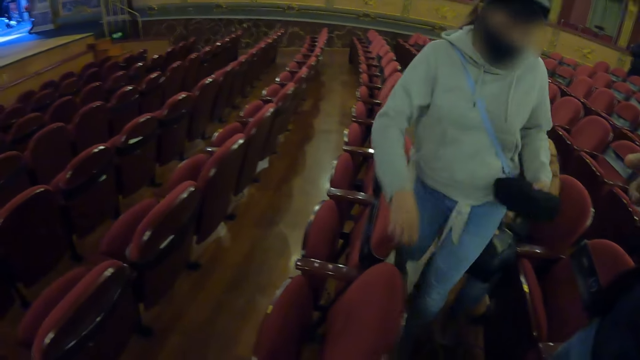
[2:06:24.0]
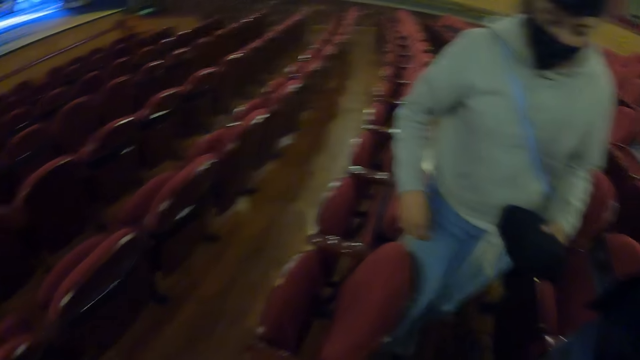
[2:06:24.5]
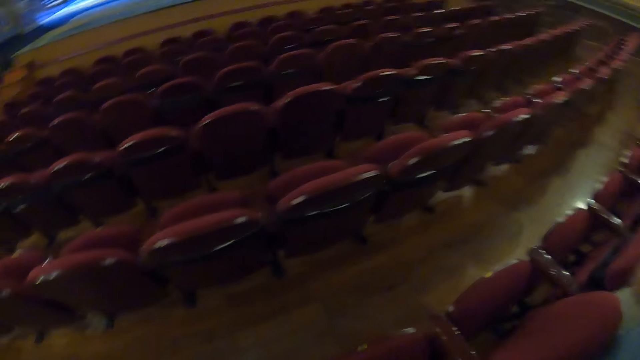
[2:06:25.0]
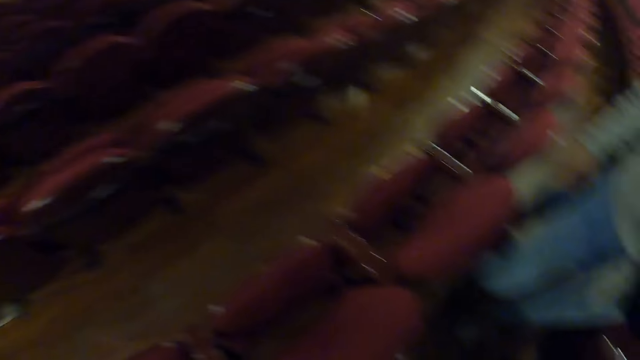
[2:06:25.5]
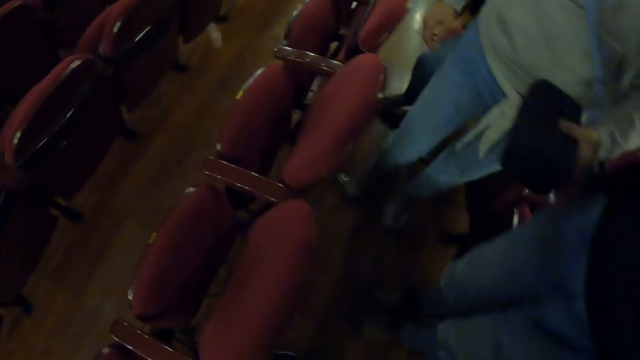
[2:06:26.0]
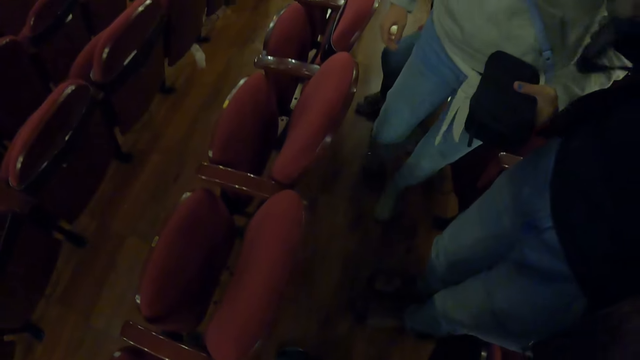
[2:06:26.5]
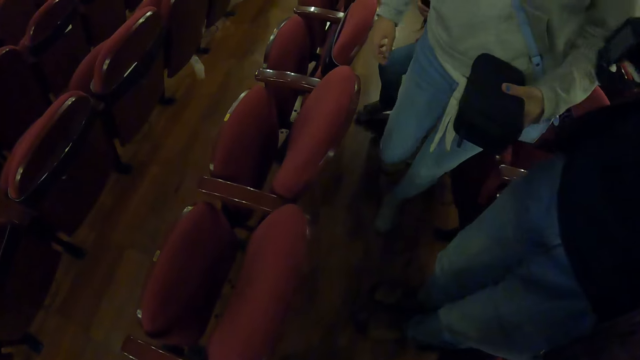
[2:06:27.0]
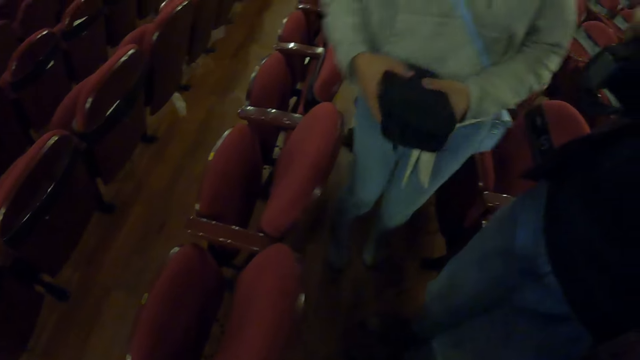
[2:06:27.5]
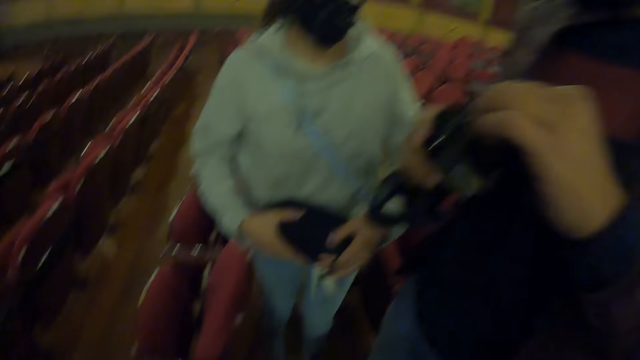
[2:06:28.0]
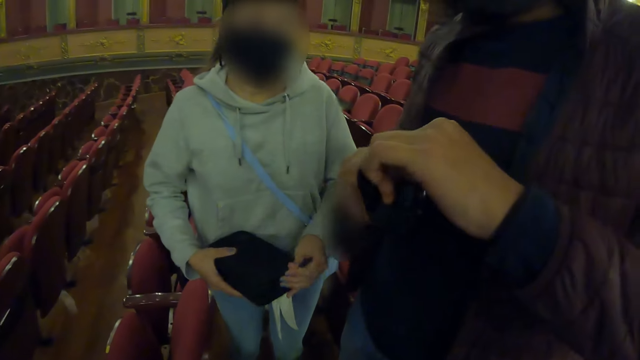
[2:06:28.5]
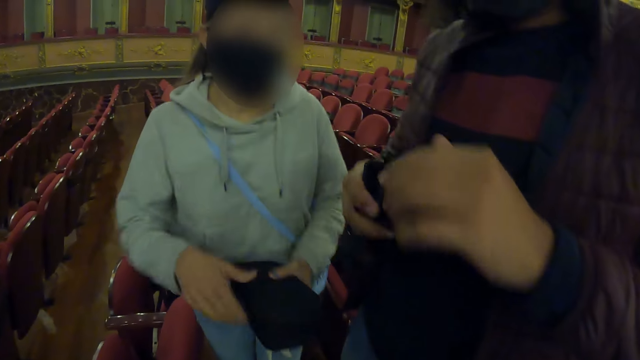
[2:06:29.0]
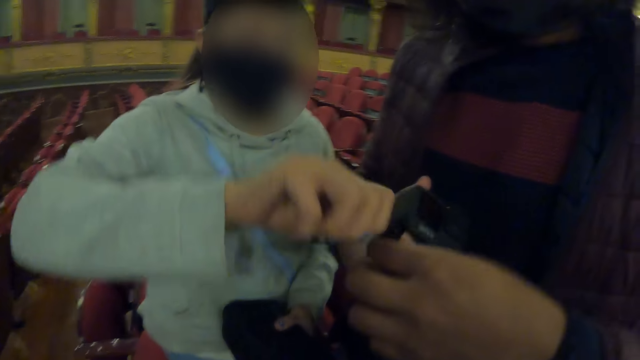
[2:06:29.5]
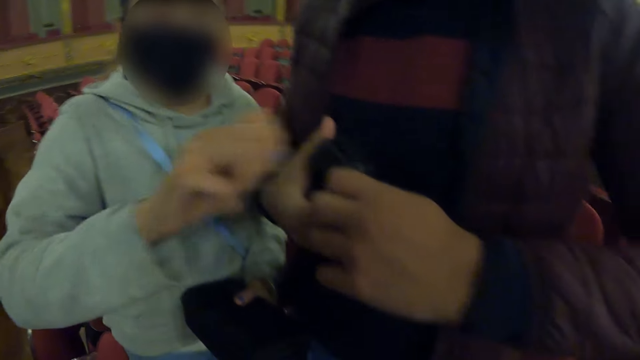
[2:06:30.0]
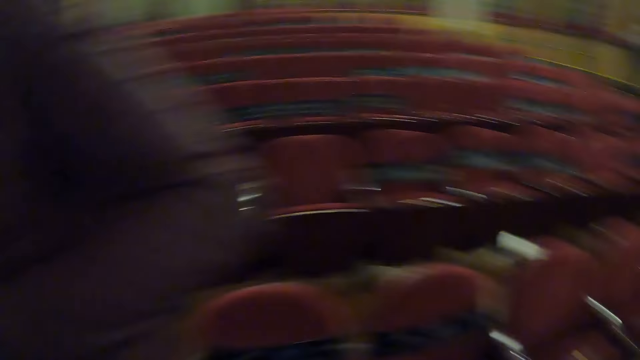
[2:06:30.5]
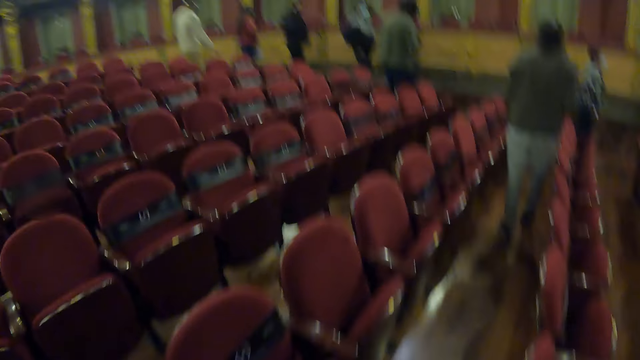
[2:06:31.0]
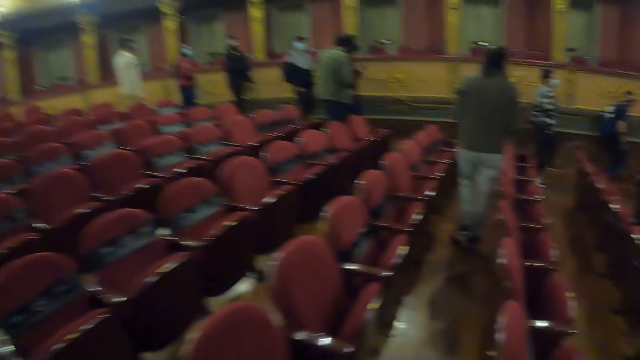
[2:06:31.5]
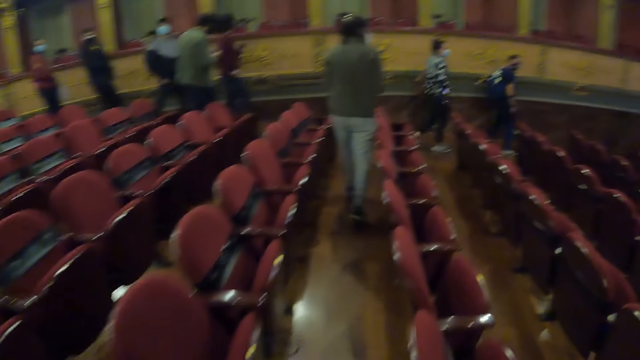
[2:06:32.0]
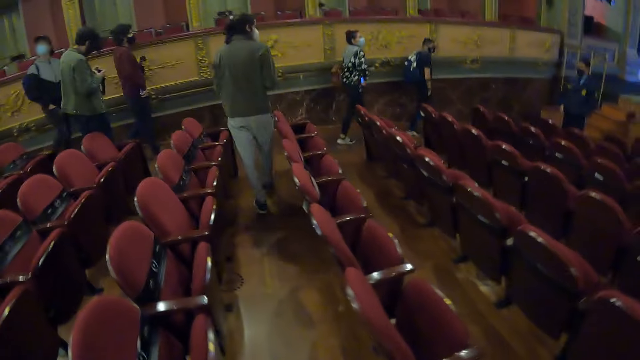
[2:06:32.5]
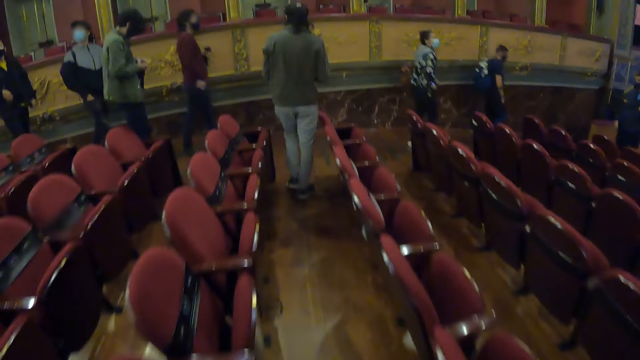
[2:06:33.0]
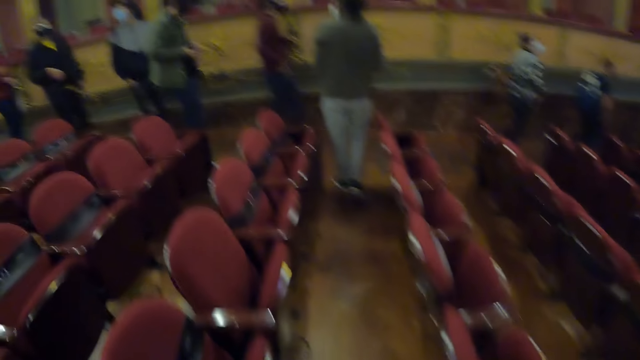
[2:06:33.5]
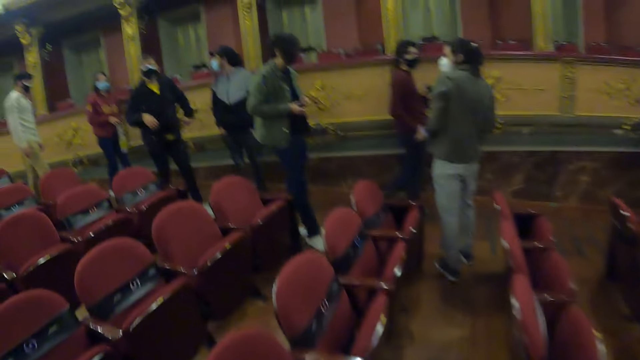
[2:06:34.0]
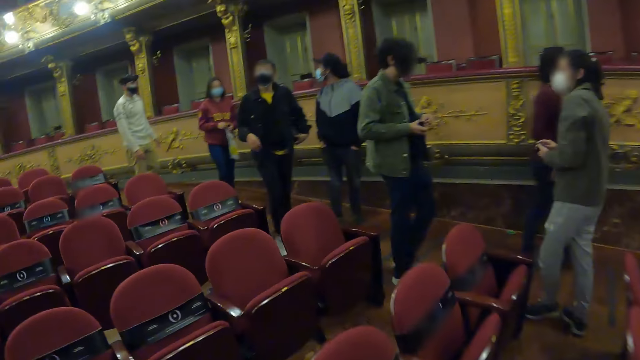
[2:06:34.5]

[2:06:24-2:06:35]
The lady walks. A woman opens a water bottle. A man touches a camera with both hands. Another woman opens a water bottle. The camera wearer walks in the hall.

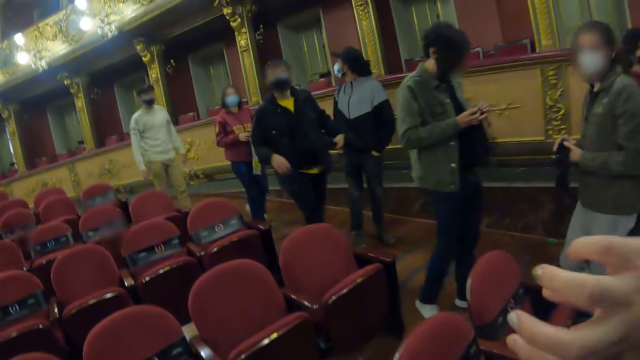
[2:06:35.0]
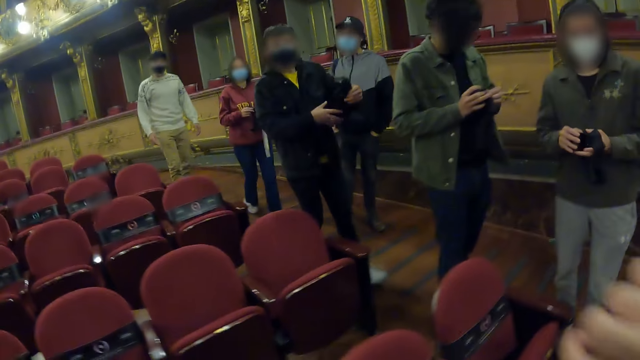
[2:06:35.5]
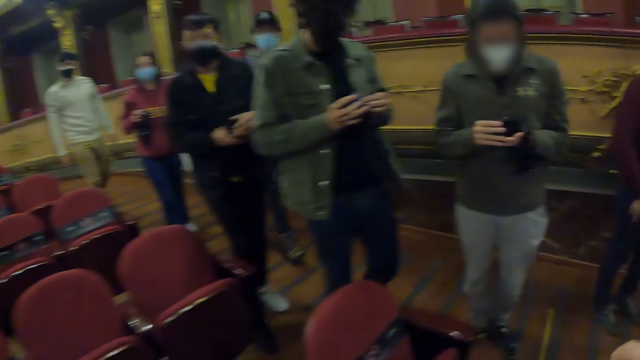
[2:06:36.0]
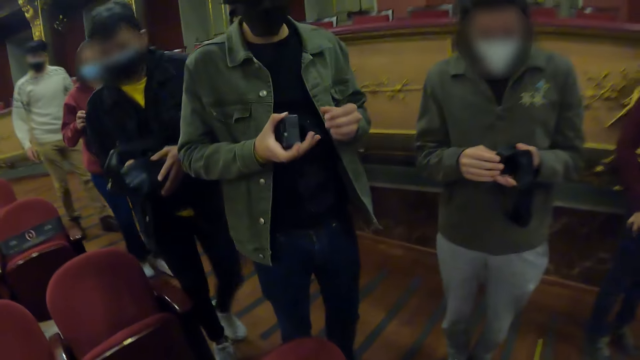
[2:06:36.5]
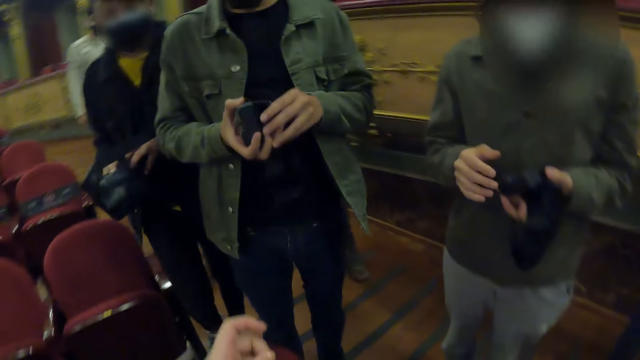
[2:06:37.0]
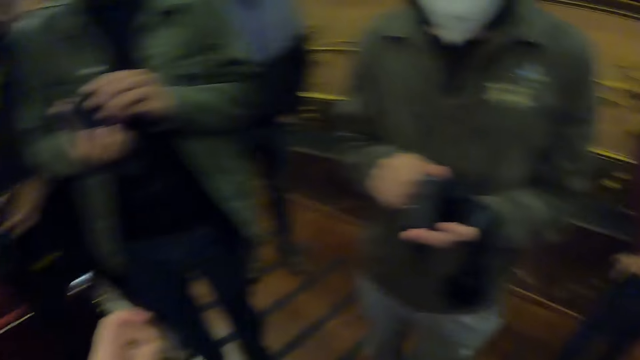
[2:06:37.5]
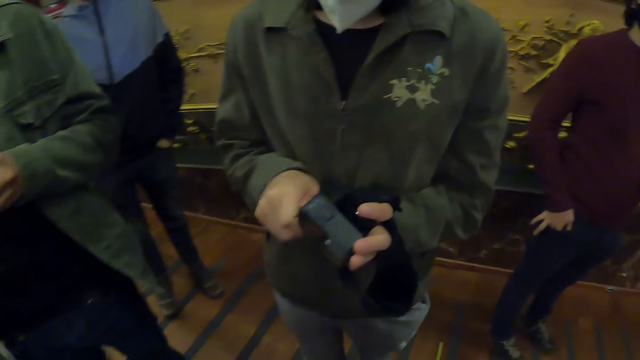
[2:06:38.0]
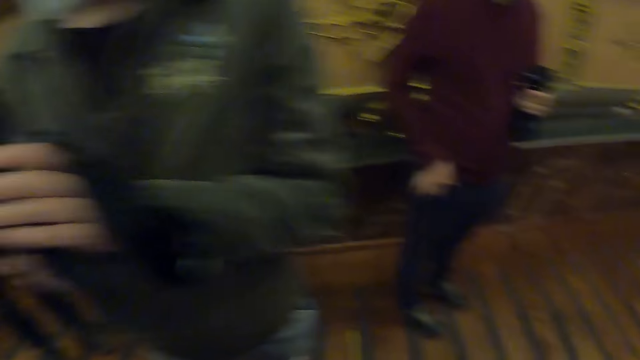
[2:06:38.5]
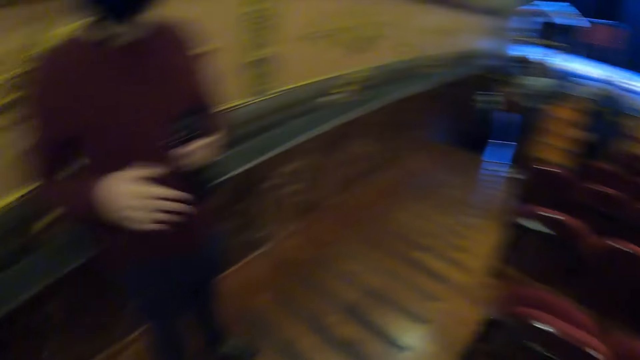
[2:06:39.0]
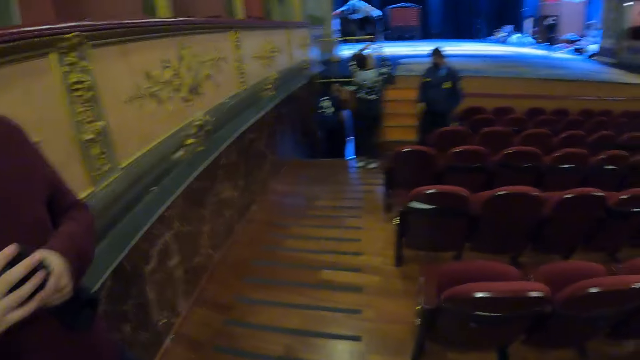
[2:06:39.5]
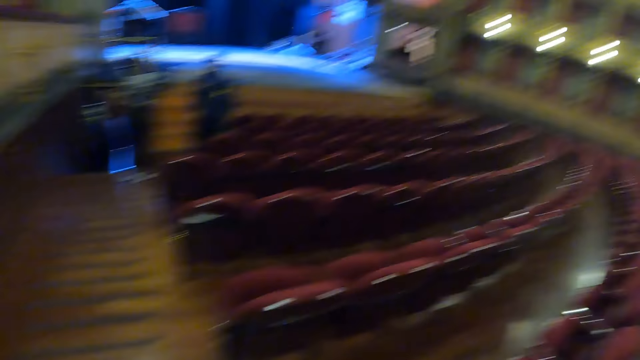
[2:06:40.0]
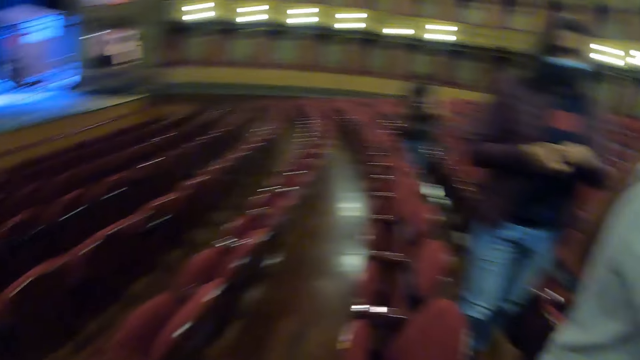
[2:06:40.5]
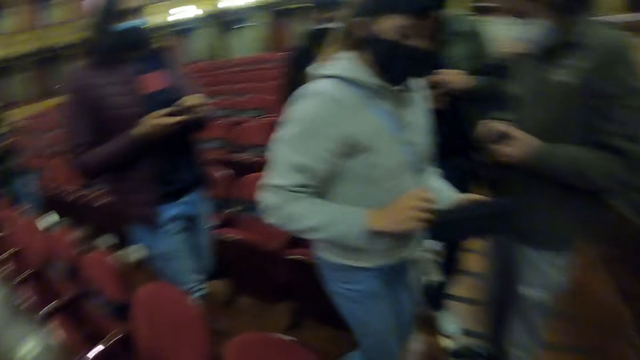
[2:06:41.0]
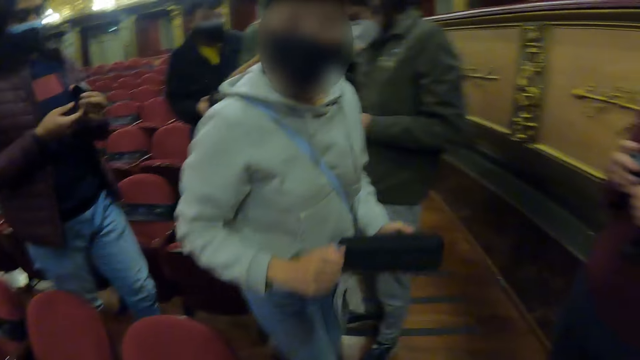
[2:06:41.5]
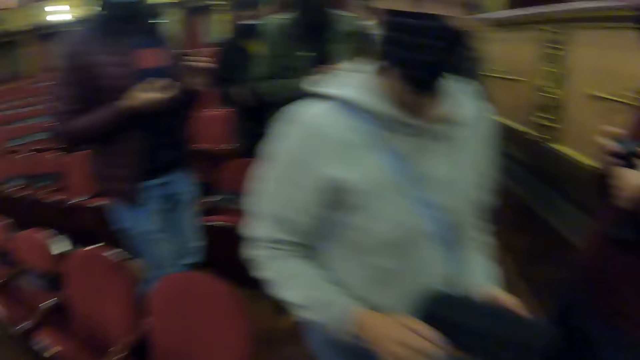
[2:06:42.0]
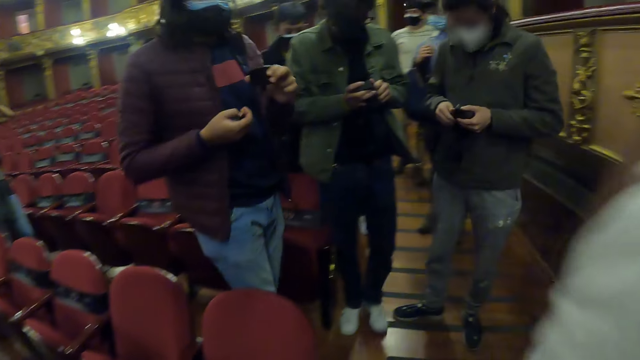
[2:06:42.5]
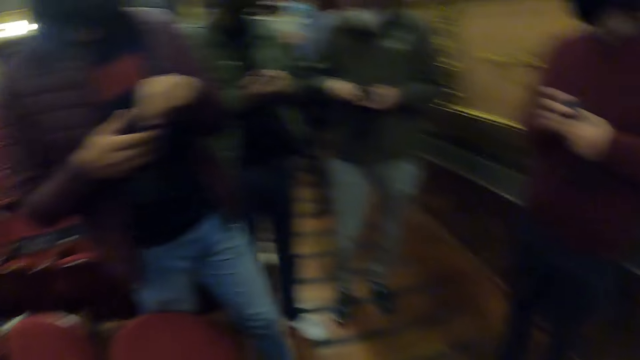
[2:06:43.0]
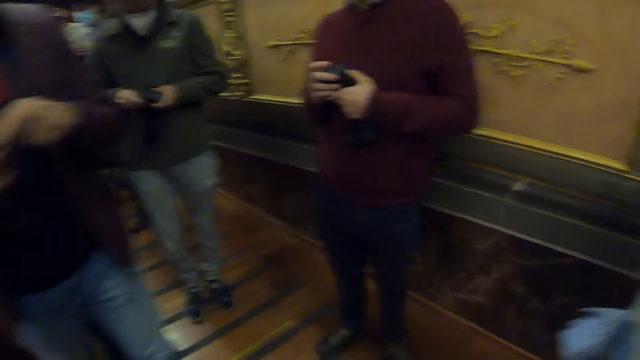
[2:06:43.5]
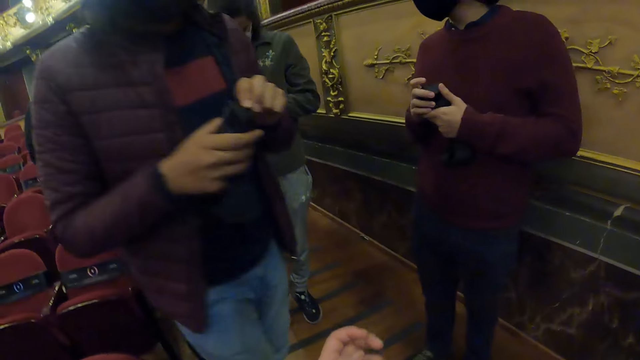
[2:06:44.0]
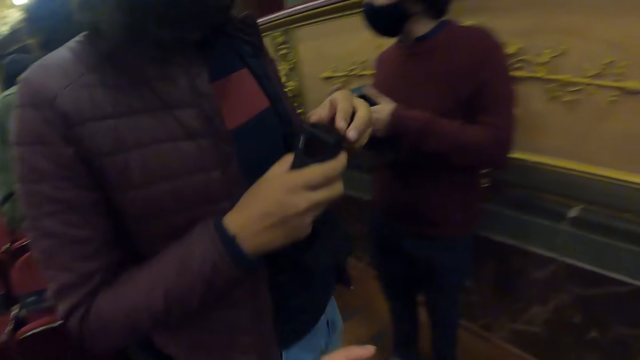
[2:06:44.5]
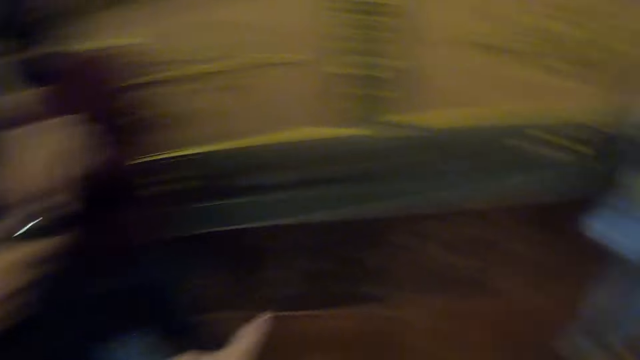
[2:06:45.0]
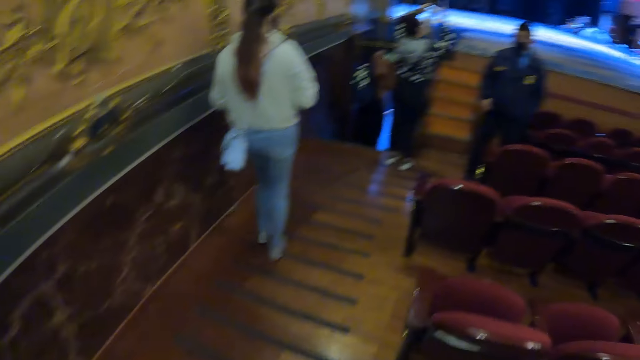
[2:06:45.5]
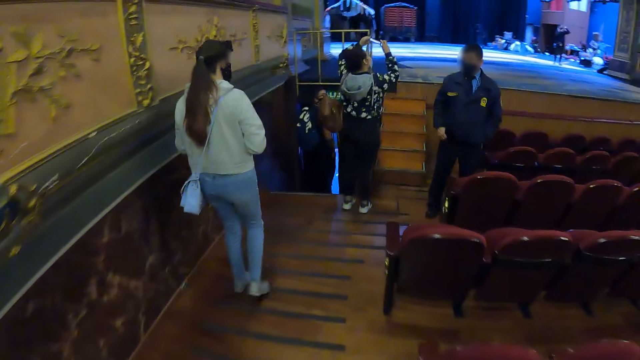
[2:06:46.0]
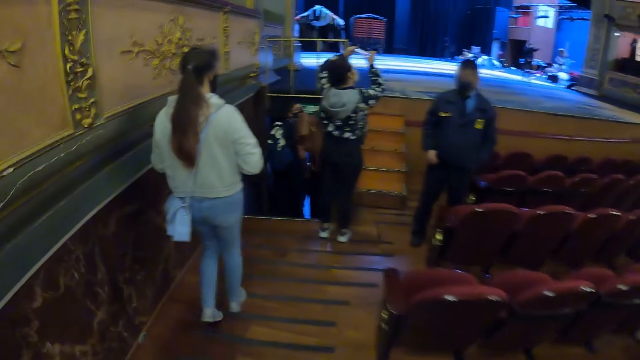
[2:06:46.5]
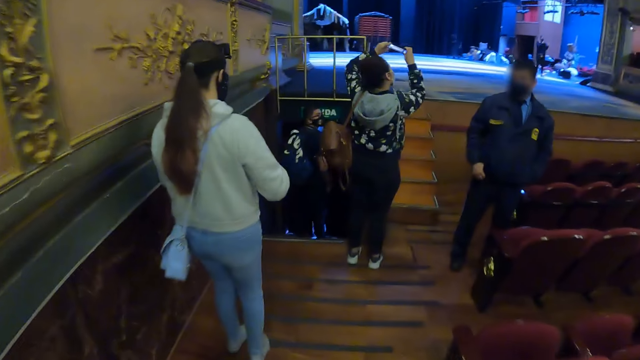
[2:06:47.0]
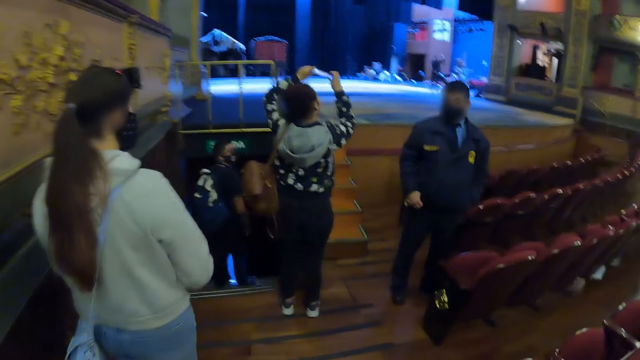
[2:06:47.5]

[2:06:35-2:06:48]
The camera wearer gestures with her right hand. The lady touches the camera with both hands. The camera wearer looks around. She walks towards the stairs.
